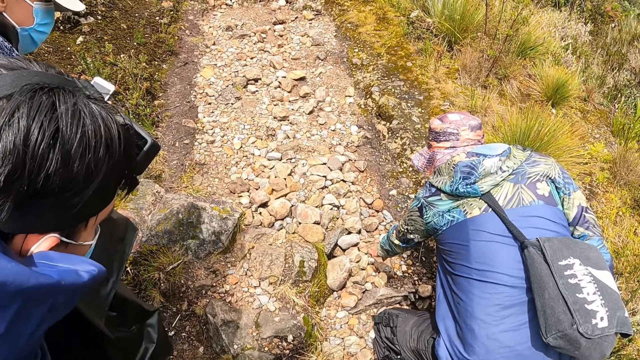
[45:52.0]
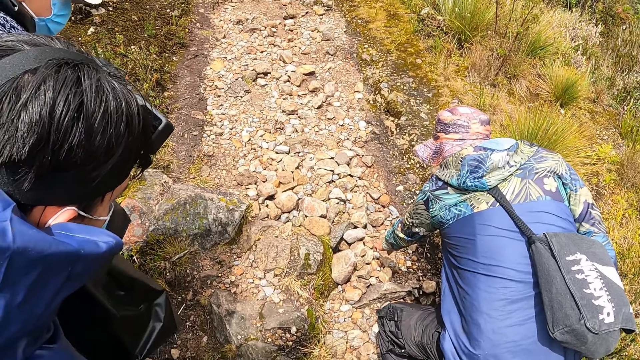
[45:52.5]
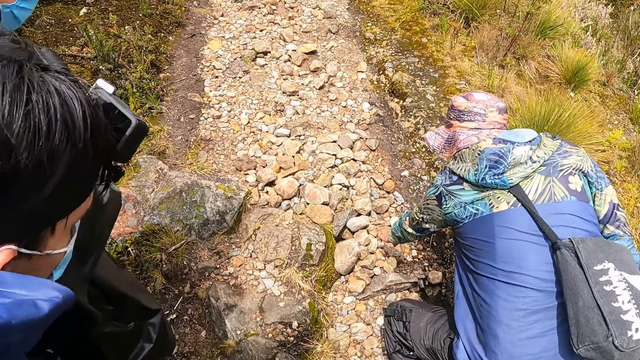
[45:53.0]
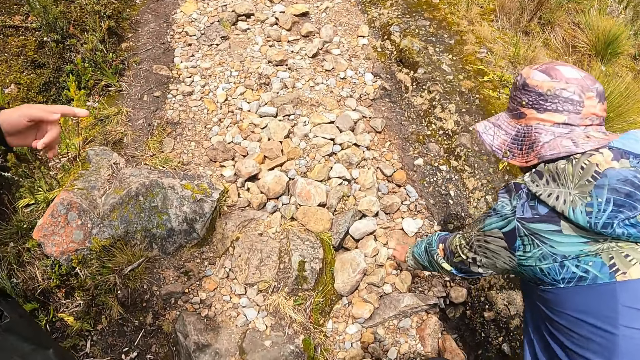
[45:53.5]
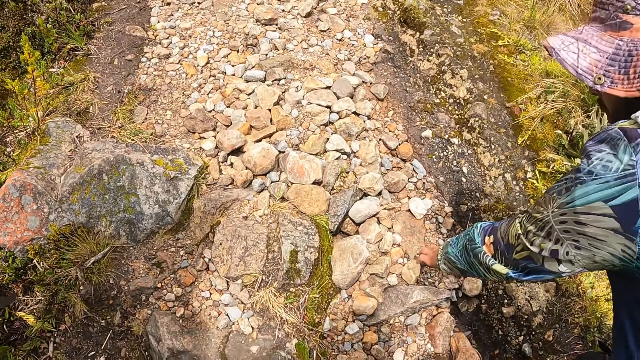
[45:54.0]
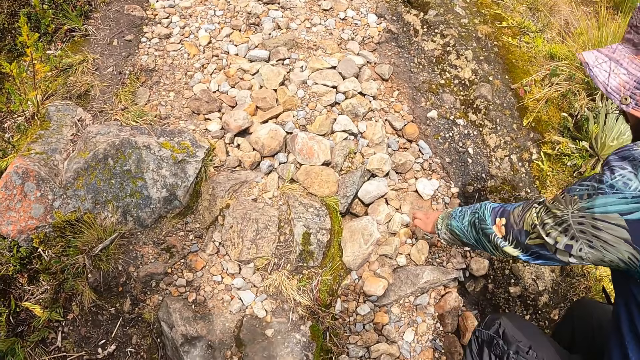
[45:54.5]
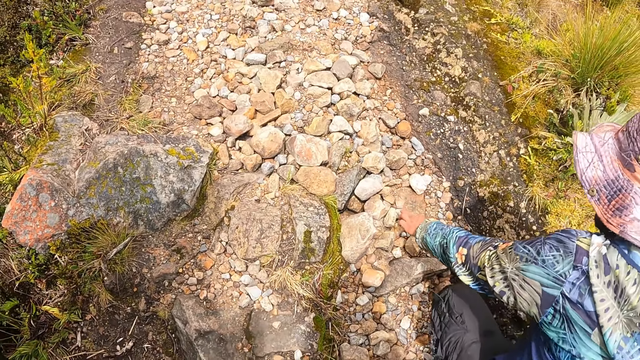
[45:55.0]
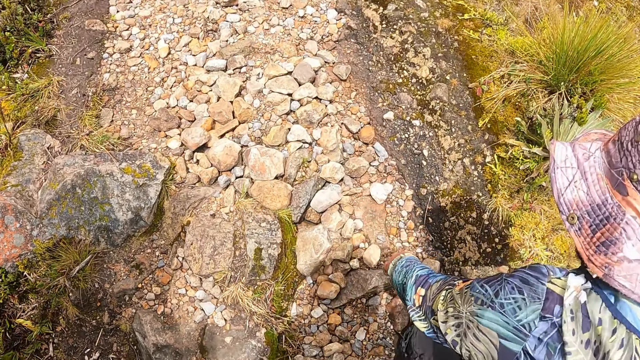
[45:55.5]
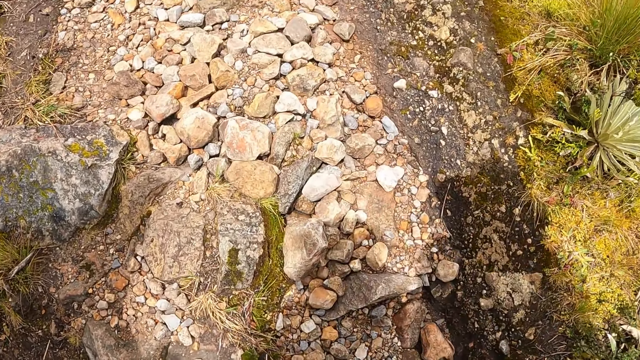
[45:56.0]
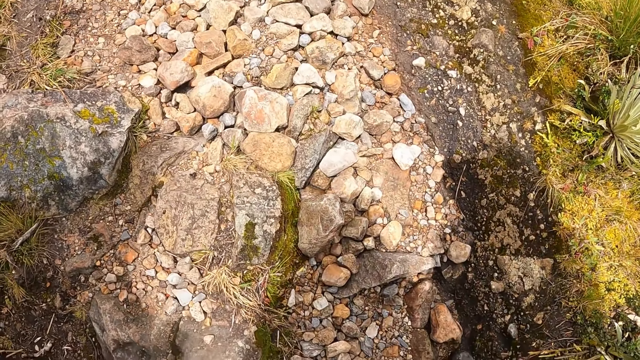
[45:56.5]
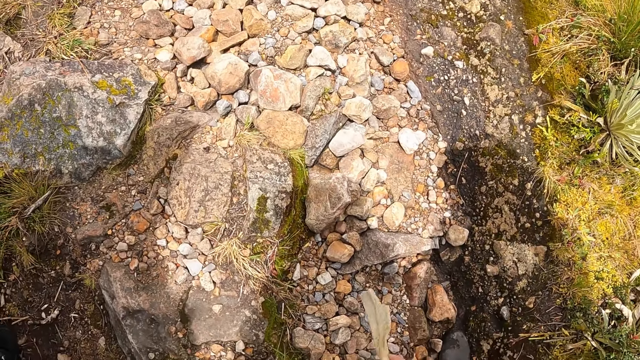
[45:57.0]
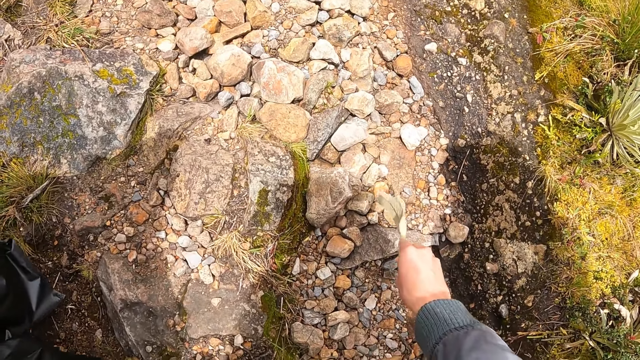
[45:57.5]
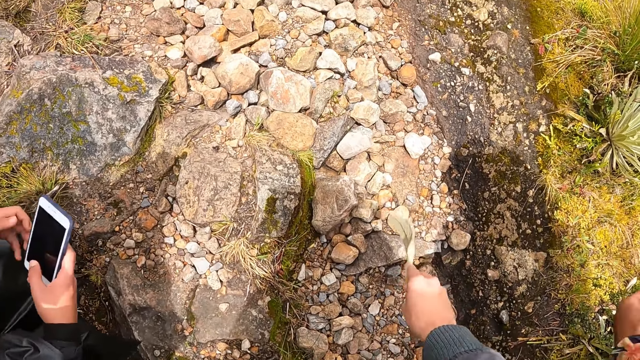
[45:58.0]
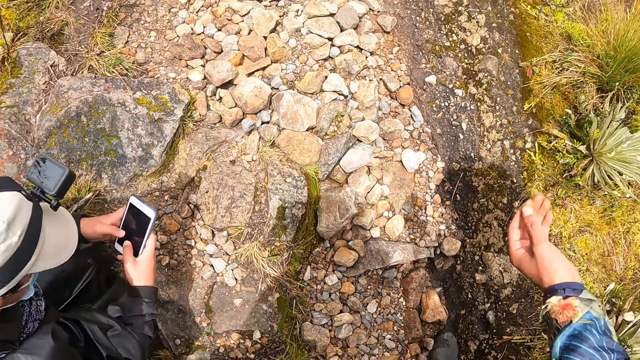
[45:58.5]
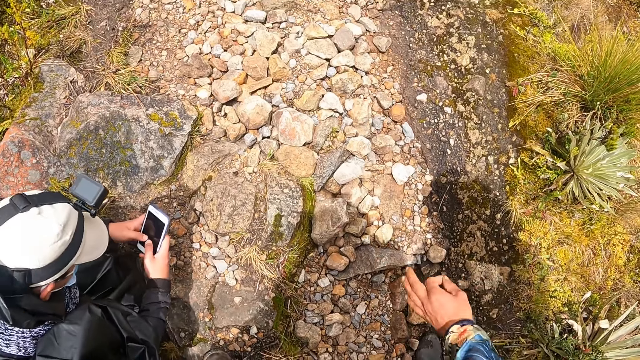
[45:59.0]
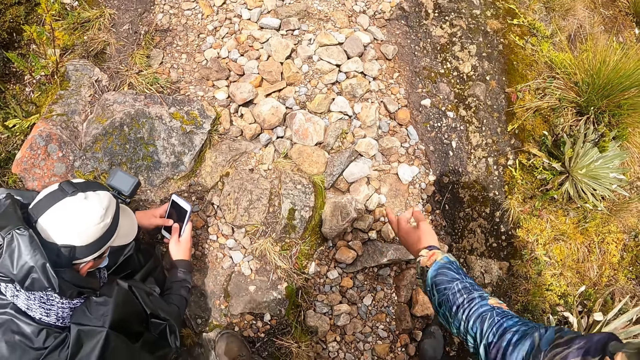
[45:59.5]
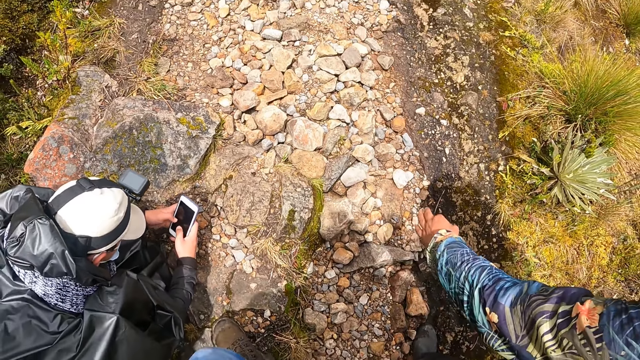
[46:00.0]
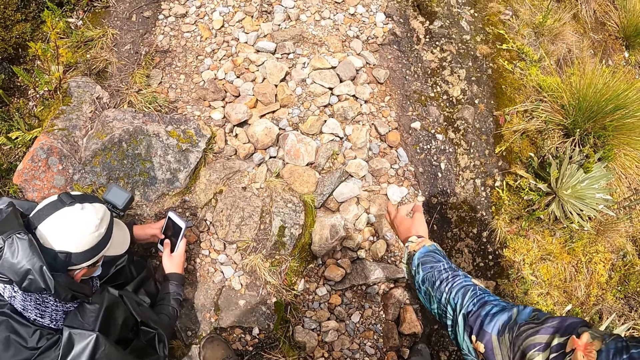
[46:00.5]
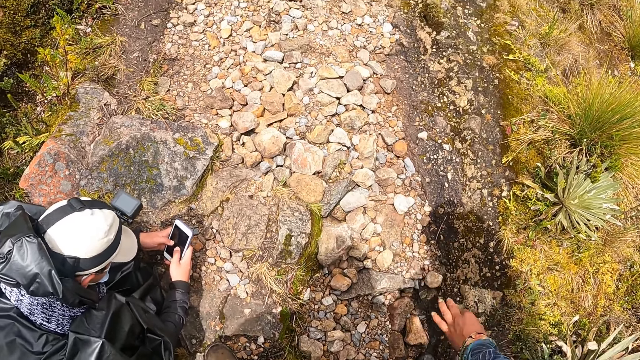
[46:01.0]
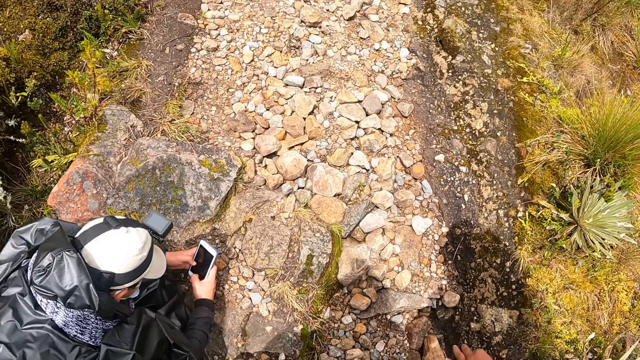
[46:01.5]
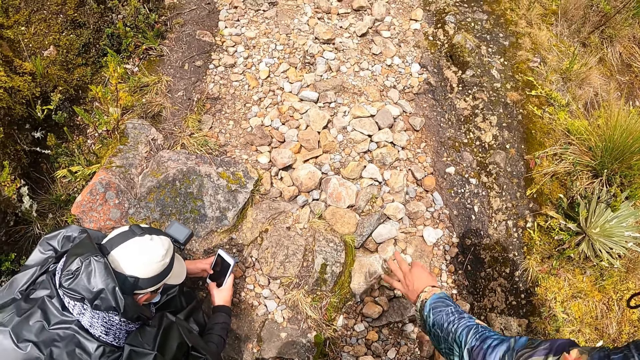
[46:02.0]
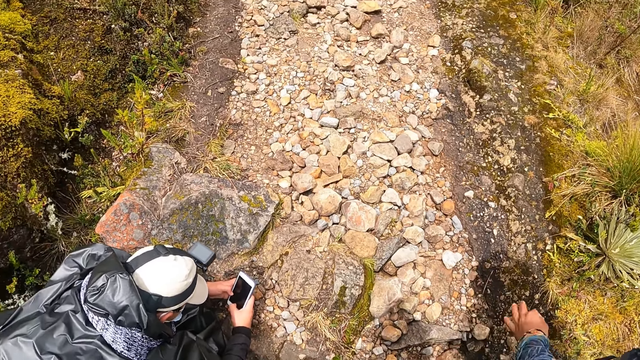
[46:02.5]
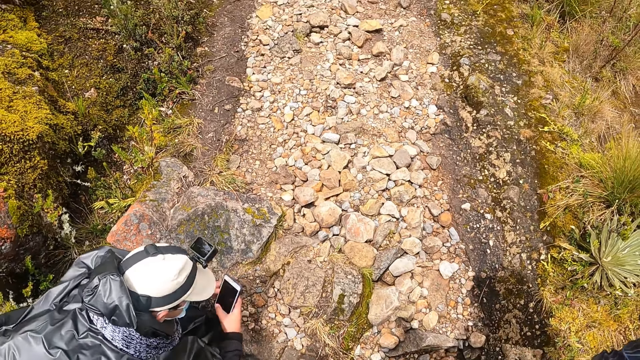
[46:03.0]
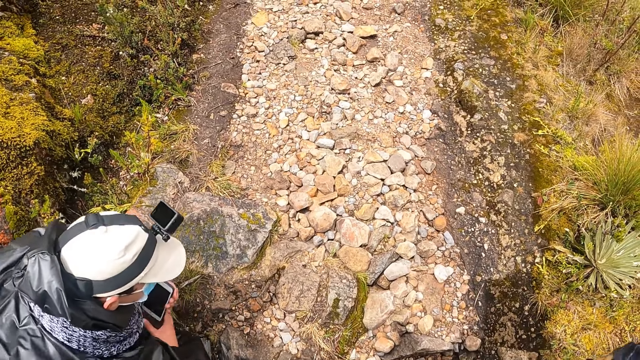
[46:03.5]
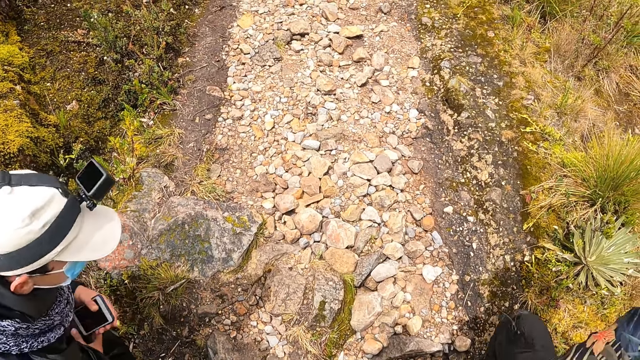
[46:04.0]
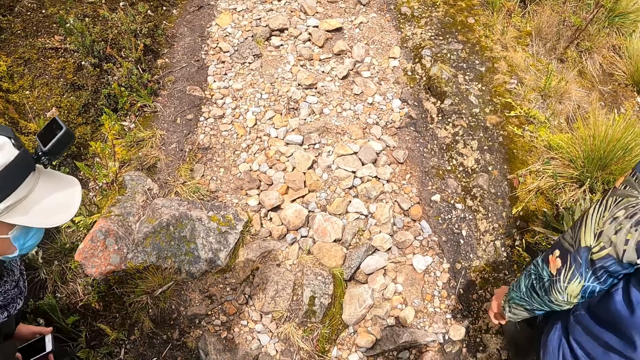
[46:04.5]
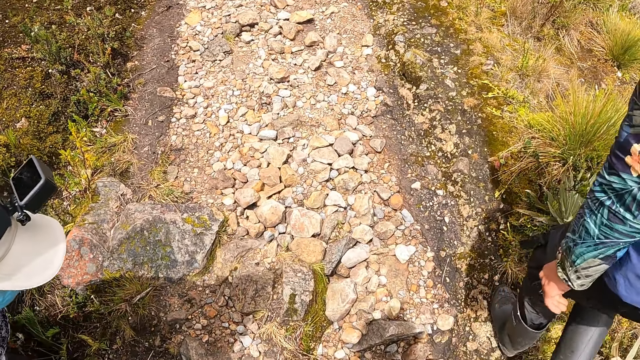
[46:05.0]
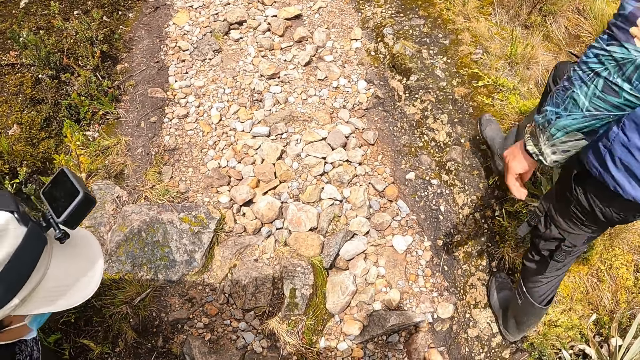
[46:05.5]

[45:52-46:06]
The camera wearer looks at the rocks. He points with something. He touches a stone on the ground with the leaf in his right hand. A man operates a phone with both hands. The man takes pictures with the phone. Another man points to the stone on the ground with his left hand. The camera wearer looks at the rocks.

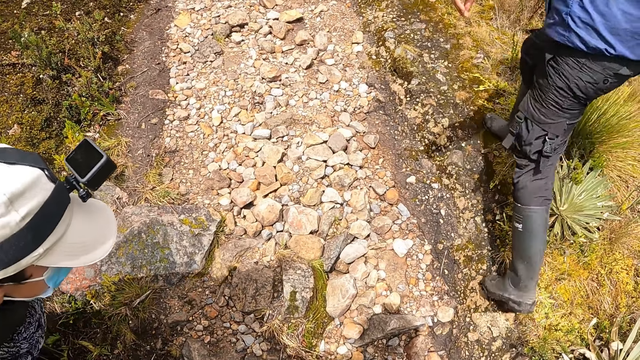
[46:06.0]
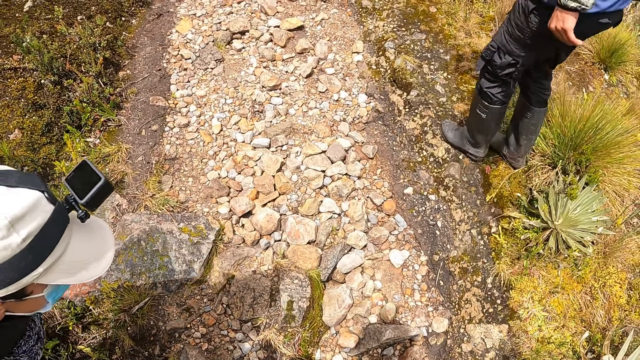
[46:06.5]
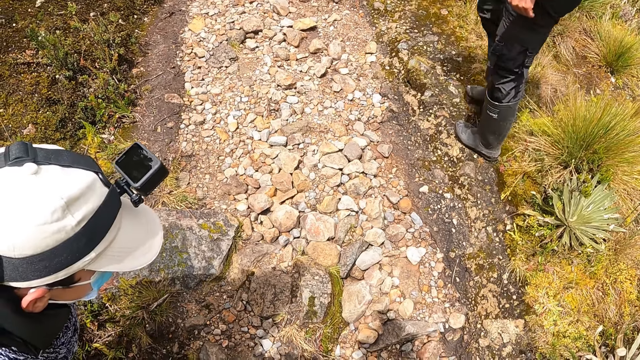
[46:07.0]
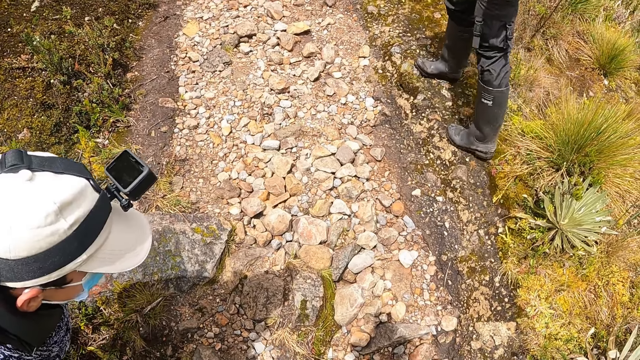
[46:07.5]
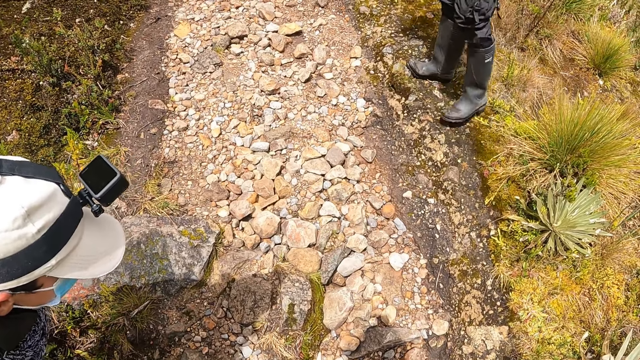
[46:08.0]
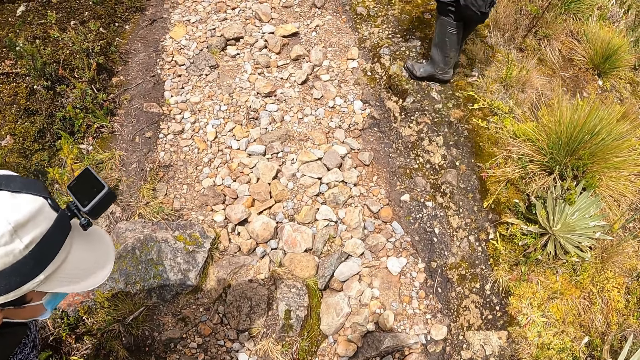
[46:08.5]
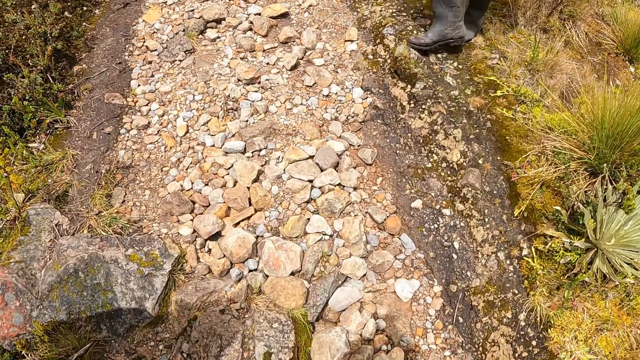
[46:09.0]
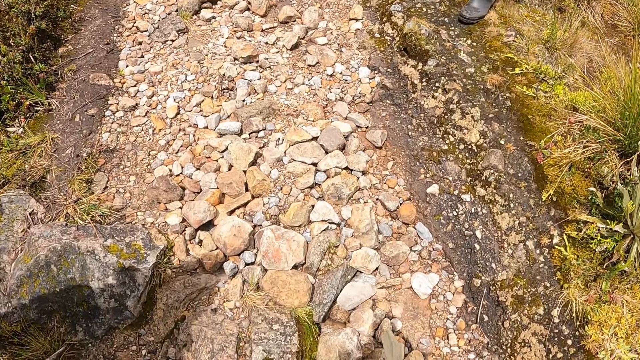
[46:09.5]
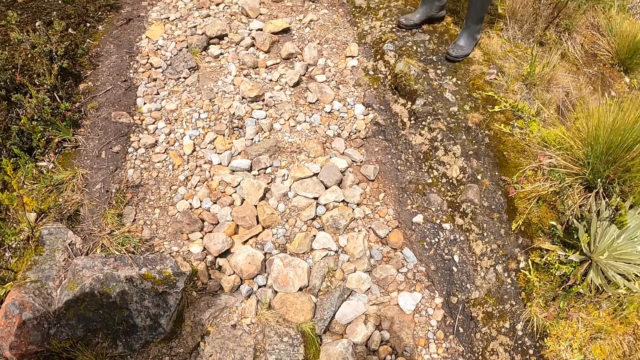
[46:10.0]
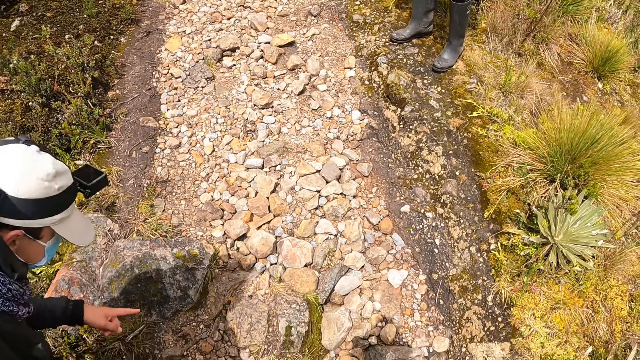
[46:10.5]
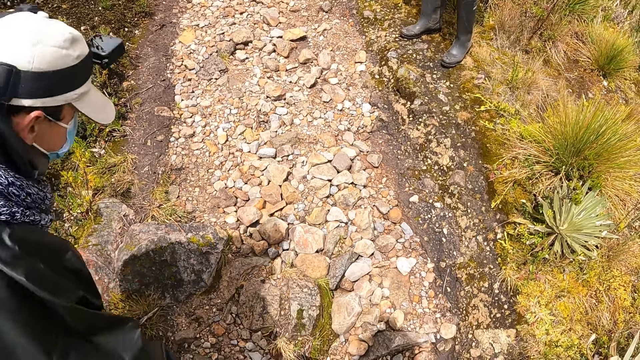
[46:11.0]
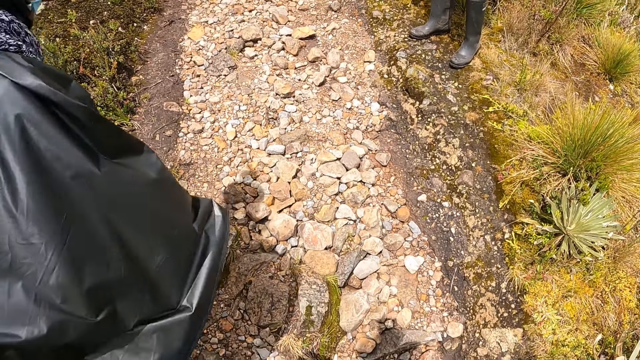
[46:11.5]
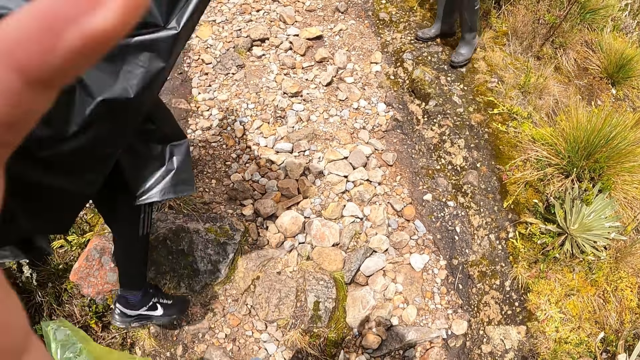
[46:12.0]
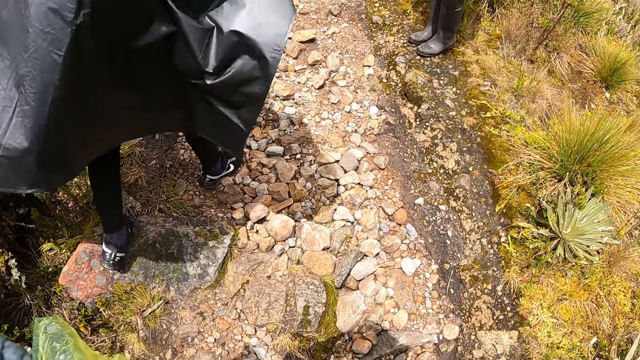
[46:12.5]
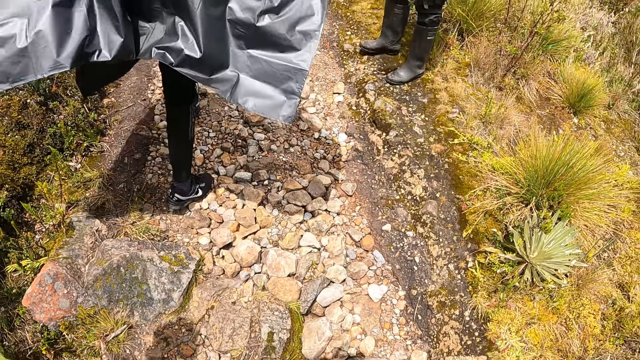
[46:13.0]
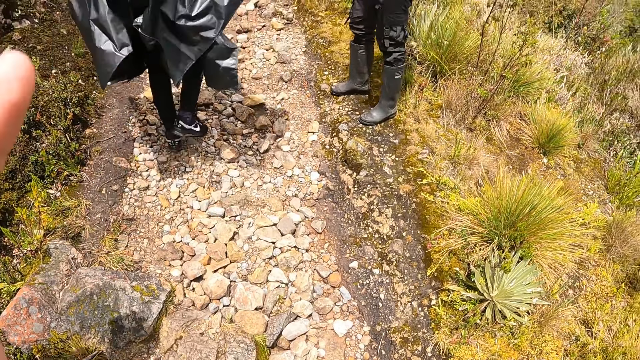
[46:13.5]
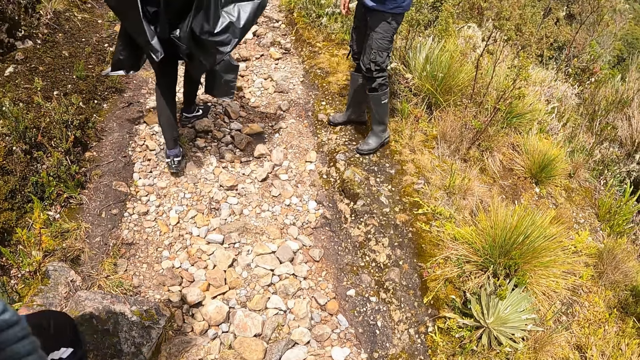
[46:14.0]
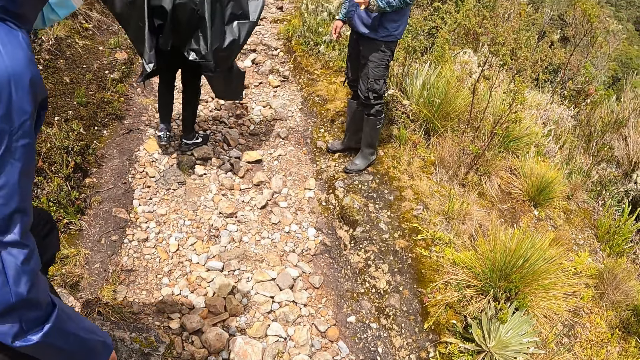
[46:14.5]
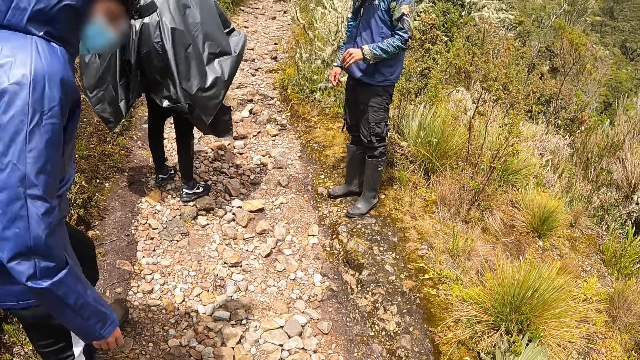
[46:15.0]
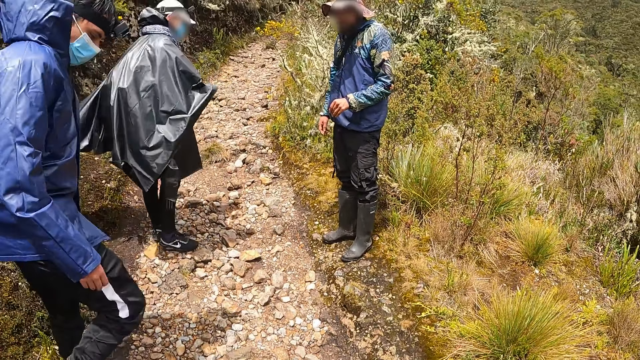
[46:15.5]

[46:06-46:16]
The camera wearer adjusts a camera on his head with his left hand. He raises the finger and looks at the rocks.
